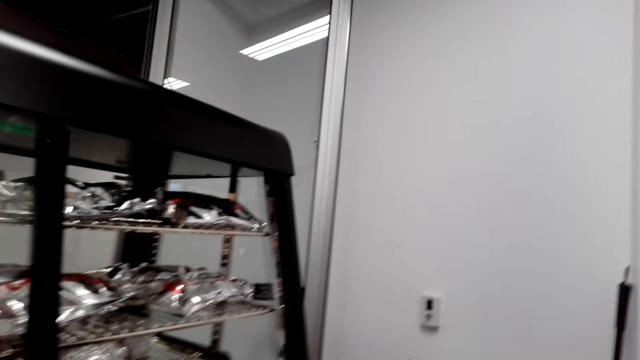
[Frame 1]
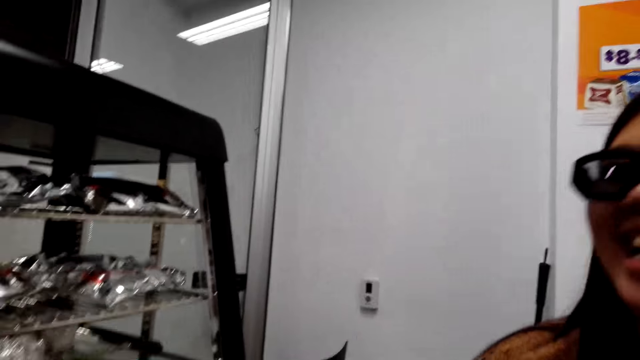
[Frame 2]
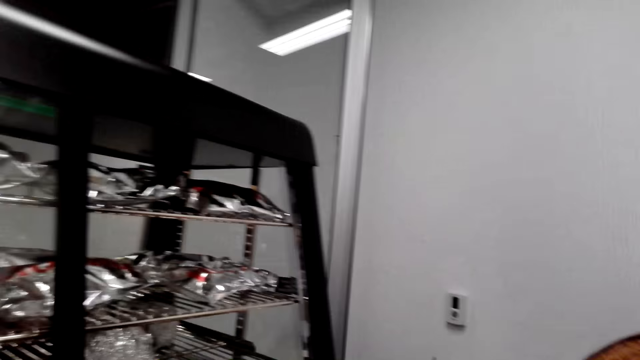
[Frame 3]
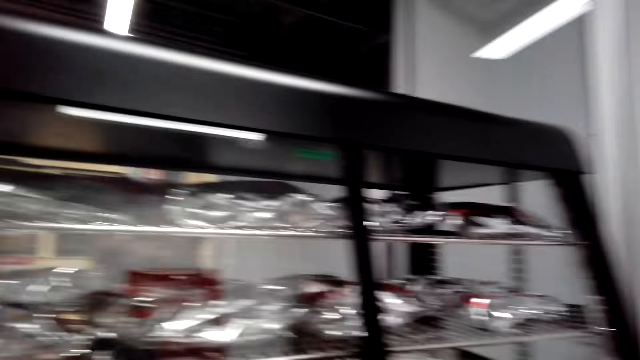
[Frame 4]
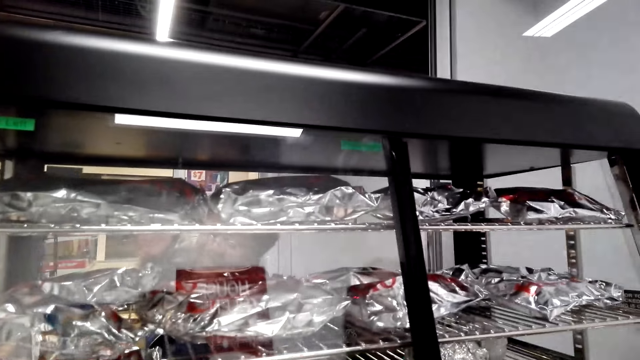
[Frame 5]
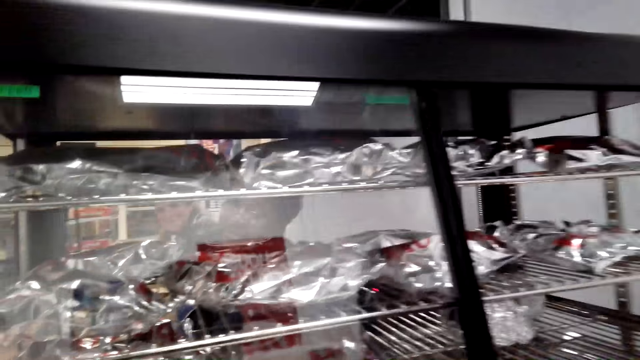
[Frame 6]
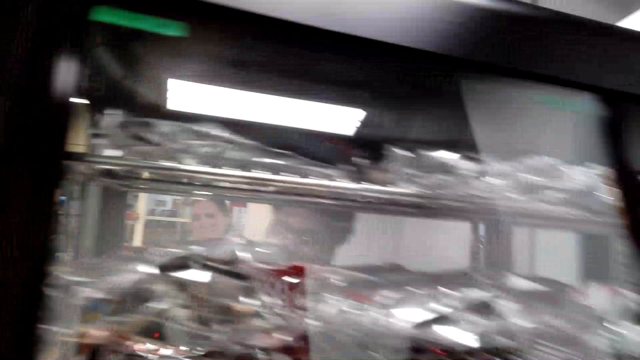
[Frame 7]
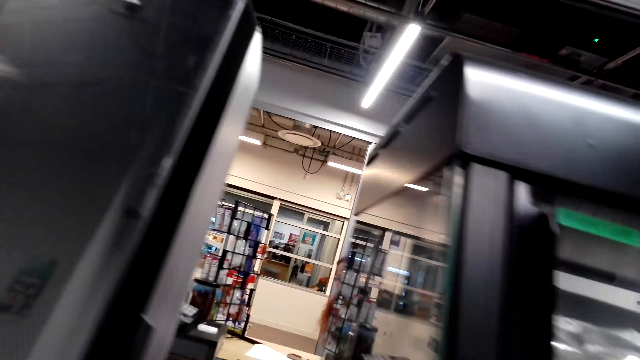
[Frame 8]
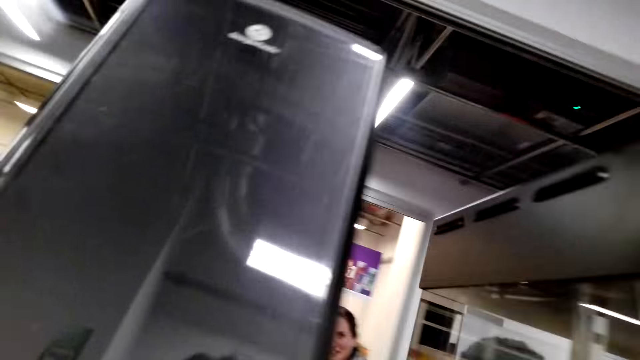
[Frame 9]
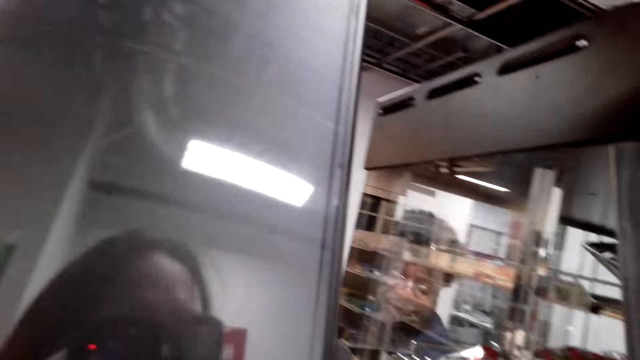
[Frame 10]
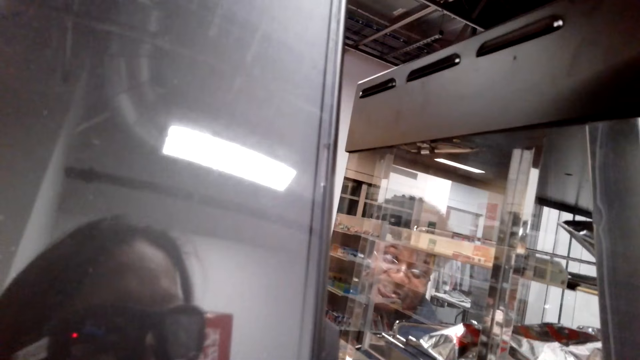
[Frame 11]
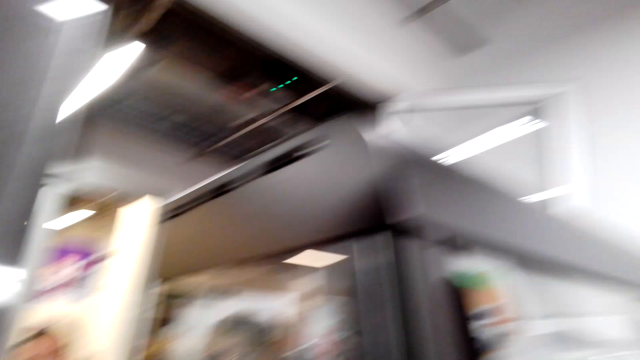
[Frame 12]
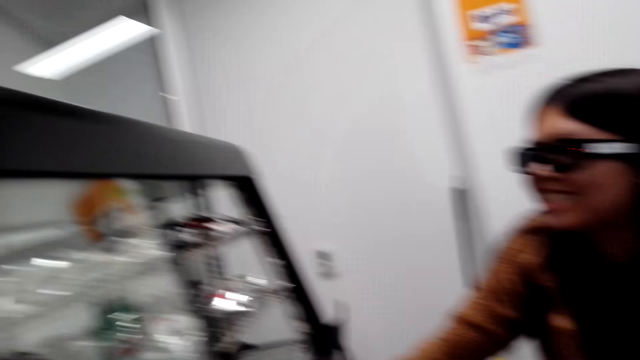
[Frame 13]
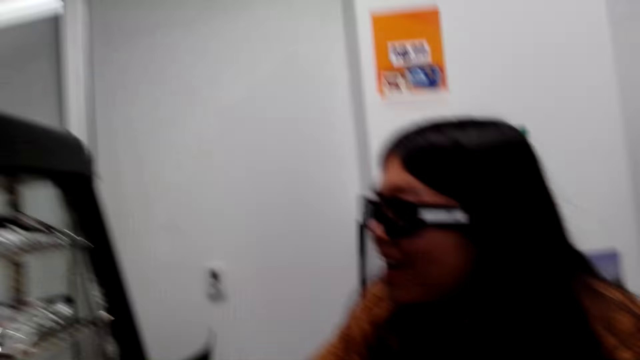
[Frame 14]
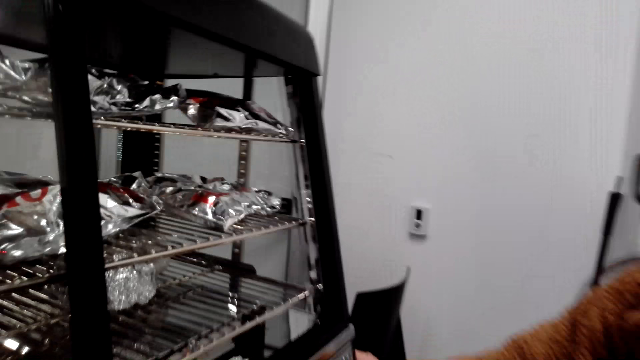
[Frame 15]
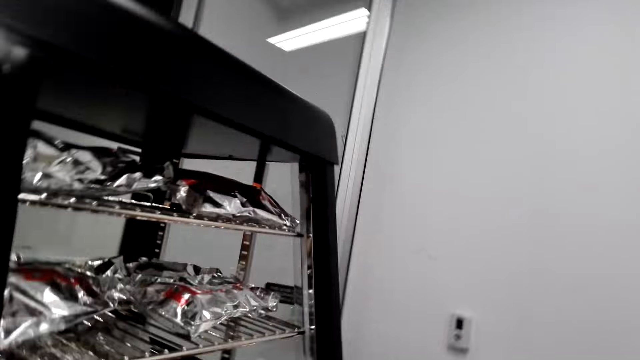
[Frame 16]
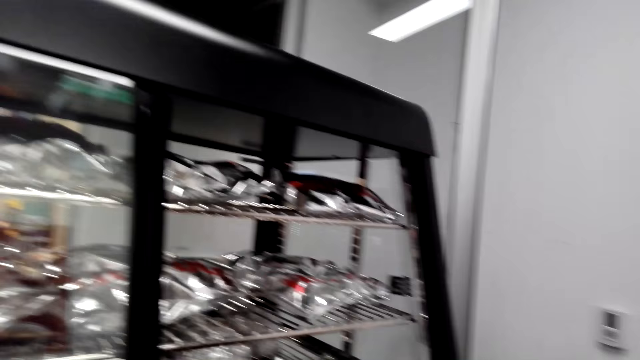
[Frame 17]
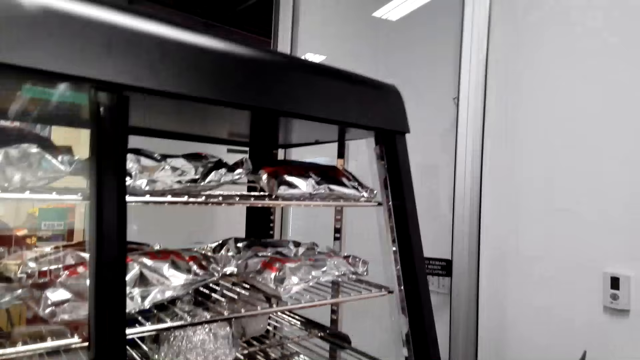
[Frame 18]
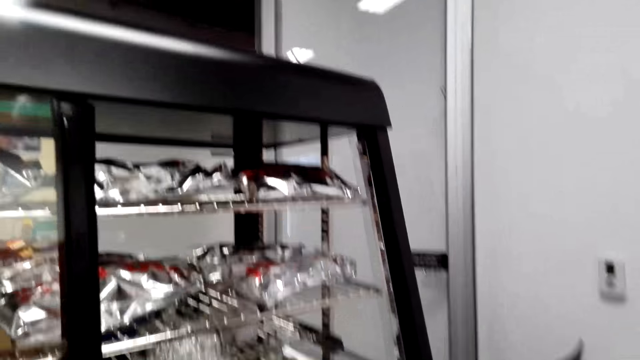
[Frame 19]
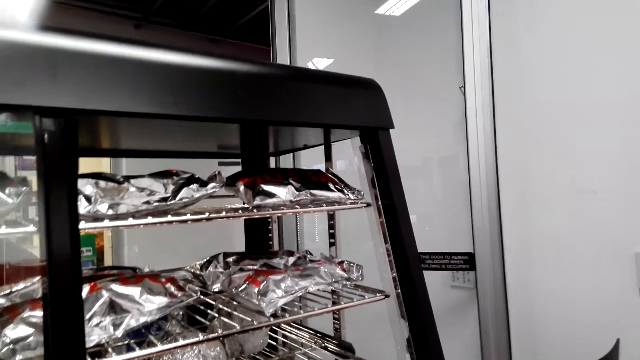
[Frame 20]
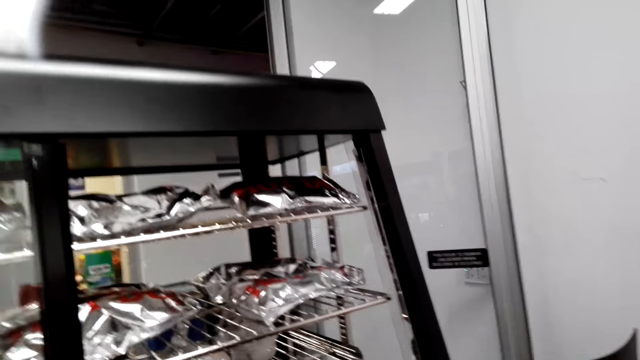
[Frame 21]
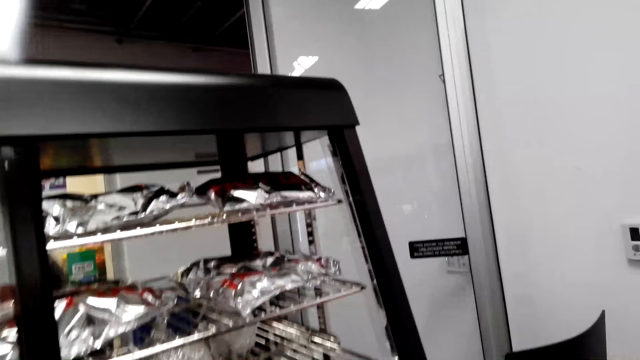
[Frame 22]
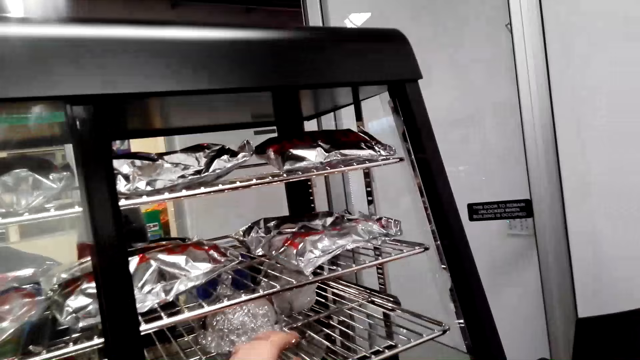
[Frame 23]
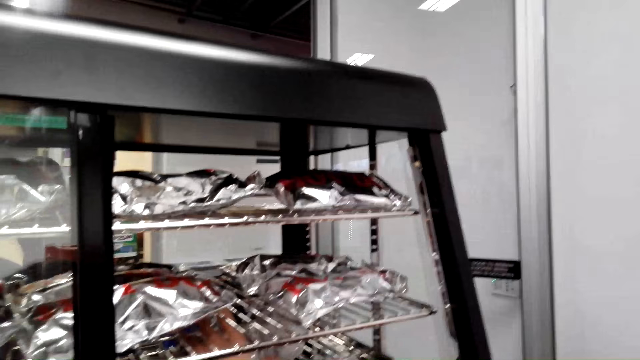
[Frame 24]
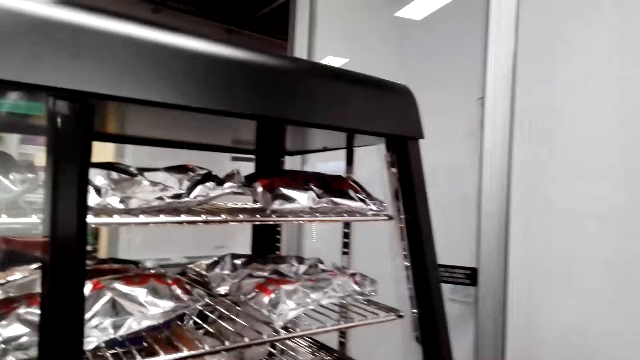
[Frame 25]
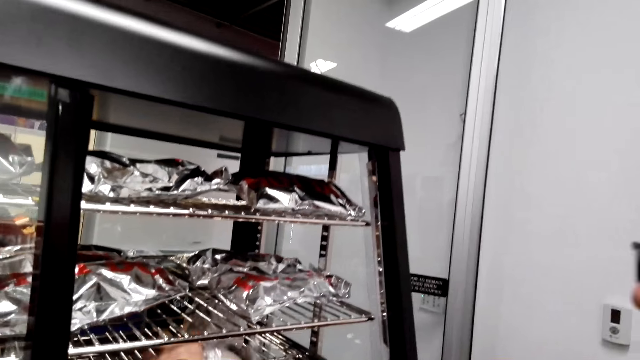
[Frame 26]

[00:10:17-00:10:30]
The camera wearer looks at a woman. They look at the snacks on display. A cashier speaks to the camera wearer. The camera wearer walks in the room. They look at the cashier, speak to the cashier, speak to the woman and look at the woman. They speak to the woman and look at the snacks on display. The woman speaks to the camera wearer.

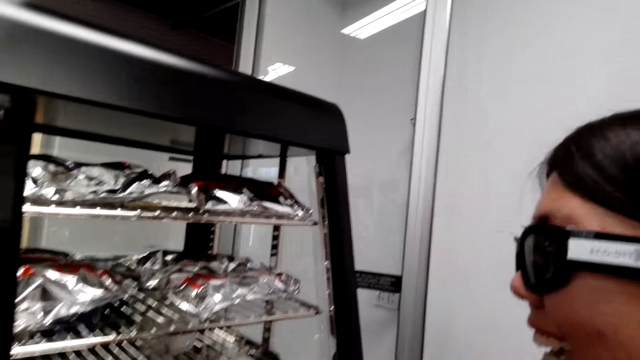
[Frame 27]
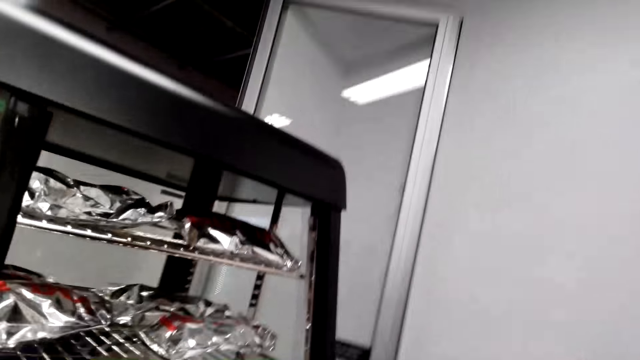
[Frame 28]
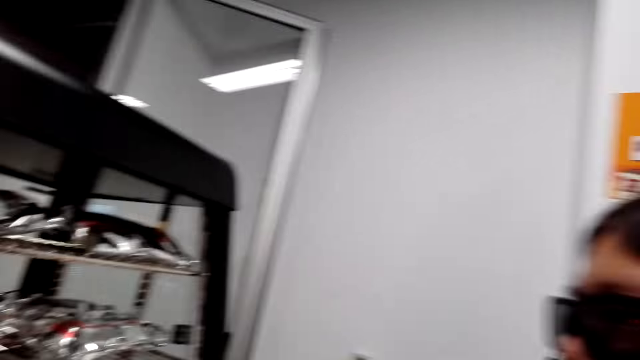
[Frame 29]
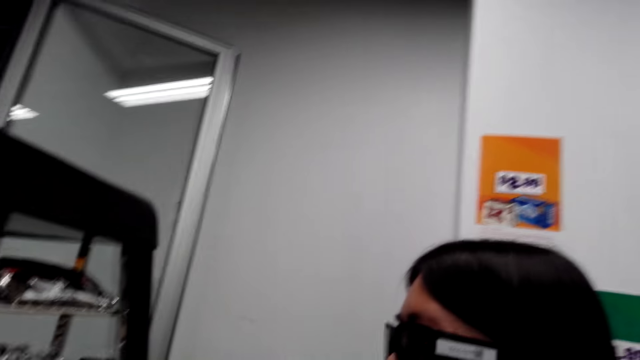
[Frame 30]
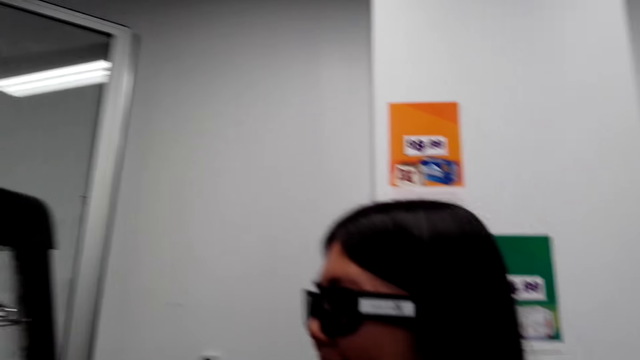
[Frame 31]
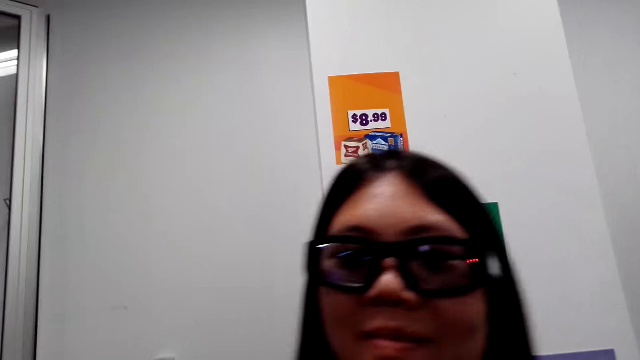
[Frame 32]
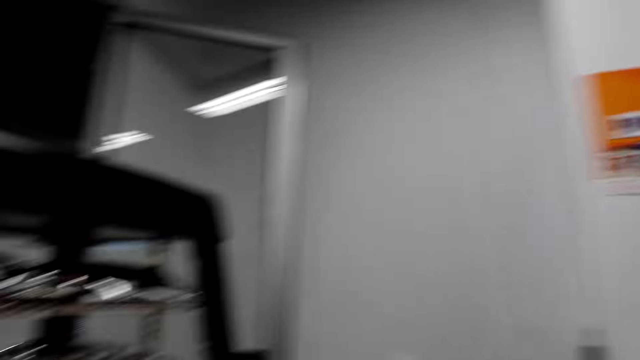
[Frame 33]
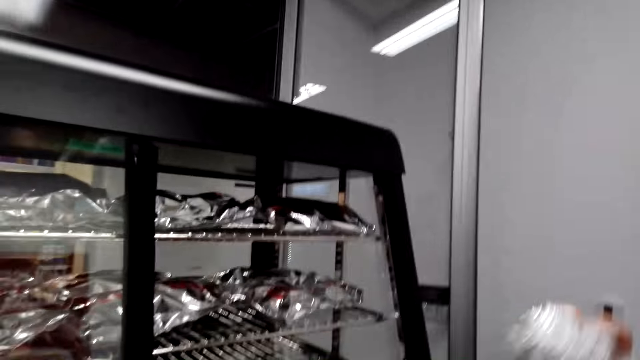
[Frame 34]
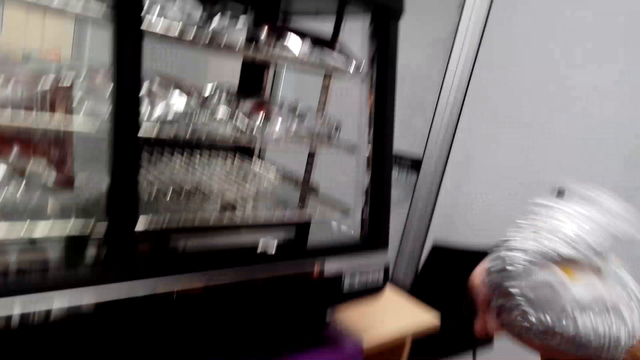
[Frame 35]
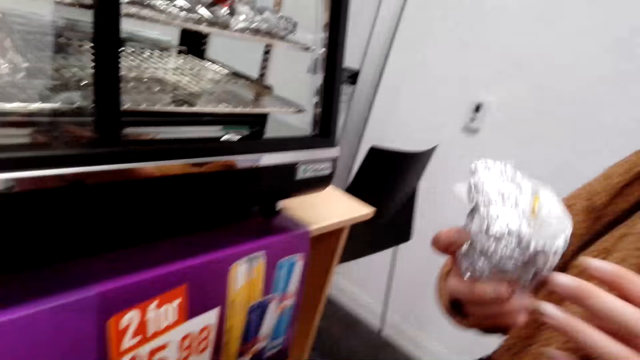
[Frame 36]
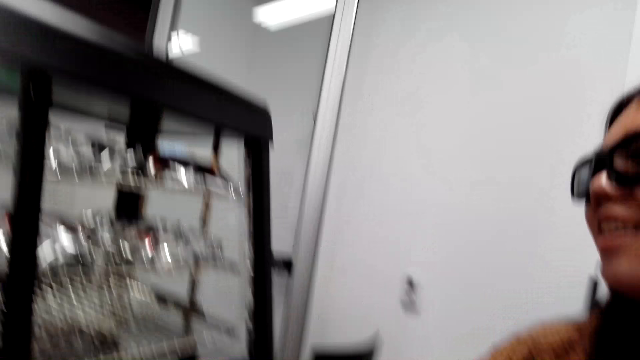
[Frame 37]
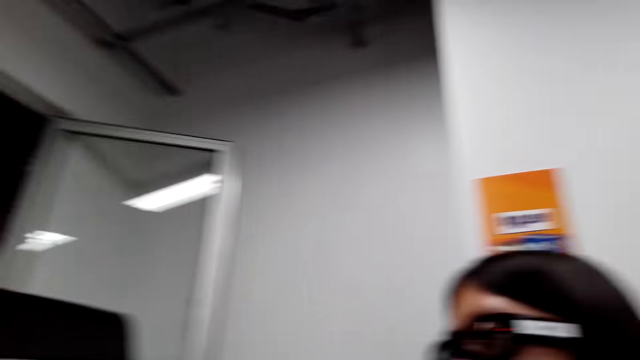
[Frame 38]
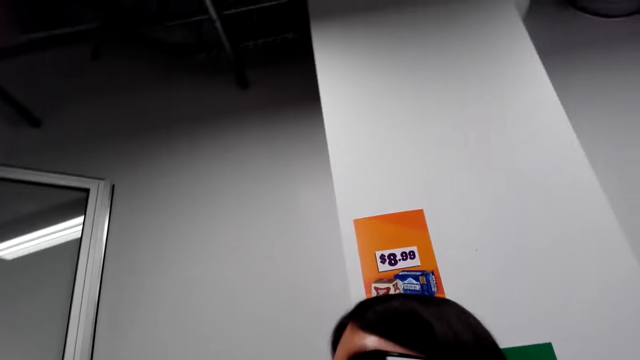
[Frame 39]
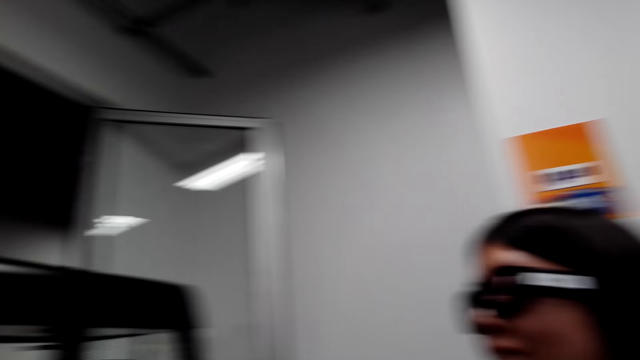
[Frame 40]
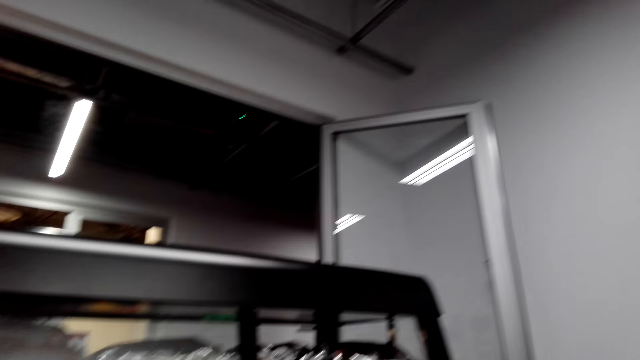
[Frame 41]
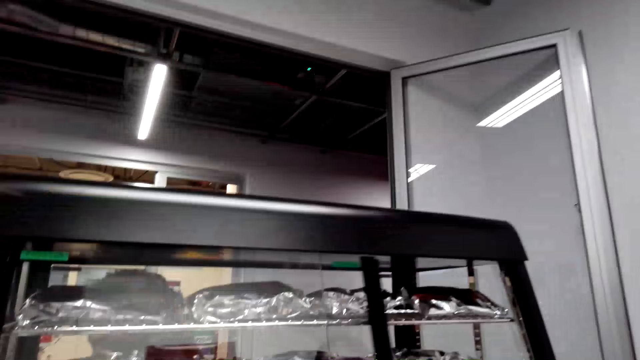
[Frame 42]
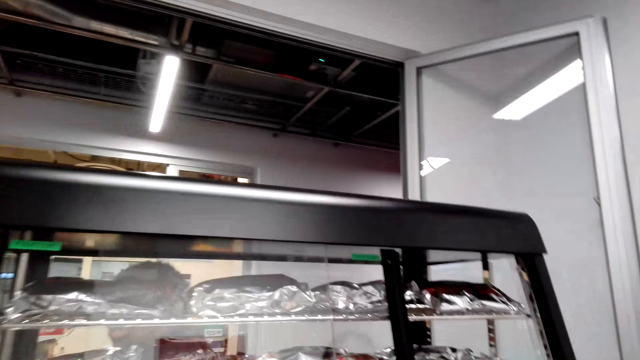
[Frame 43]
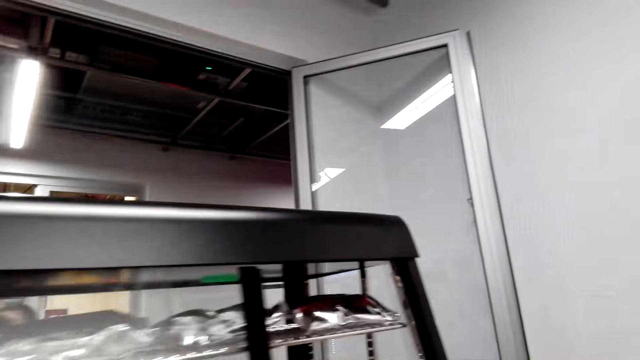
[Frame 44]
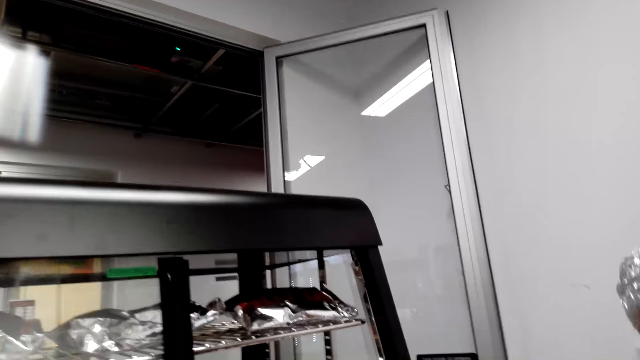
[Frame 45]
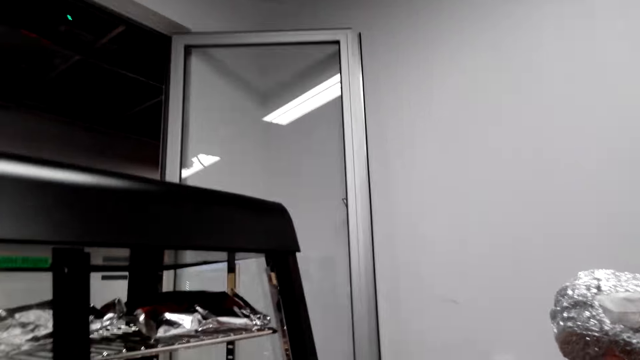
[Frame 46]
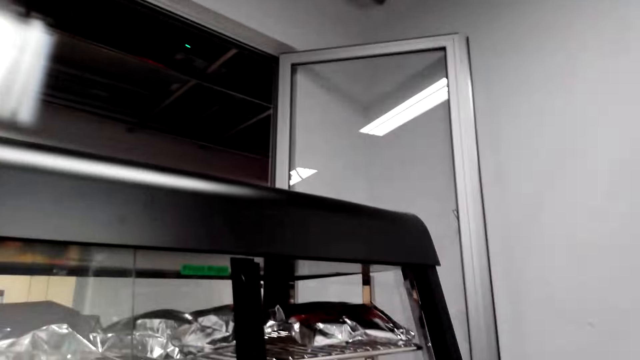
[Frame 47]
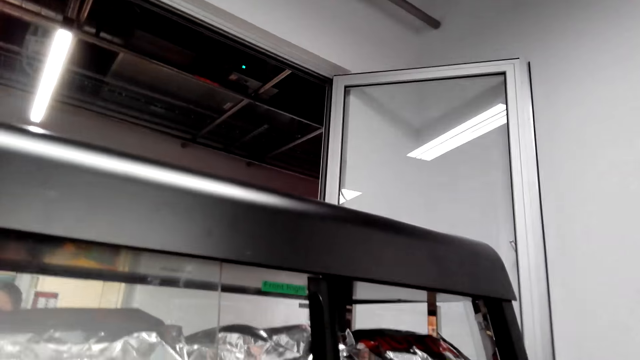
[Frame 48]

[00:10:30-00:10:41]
The camera wearer looks at a woman, speaks to the woman, looks at the snacks on display and looks at the woman. The woman looks at the snacks on display. The camera wearer speaks to the woman. The woman looks at the camera wearer. The camera wearer speaks to the woman and looks at the snacks on display. The woman holds a snack and speaks to the camera wearer. The camera wearer looks at the woman. The woman speaks to the camera wearer. The camera wearer looks at the snacks on display. The woman speaks to the camera wearer.
